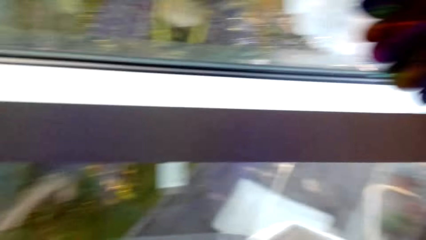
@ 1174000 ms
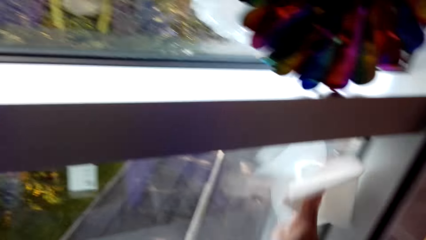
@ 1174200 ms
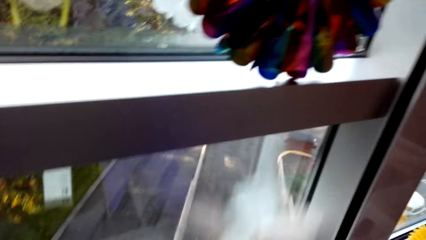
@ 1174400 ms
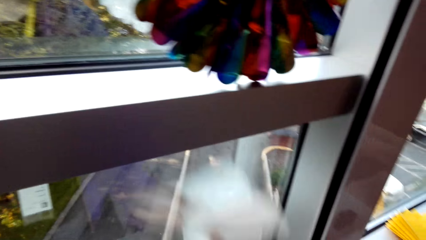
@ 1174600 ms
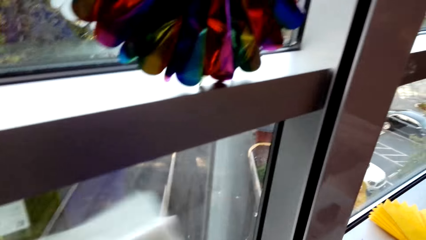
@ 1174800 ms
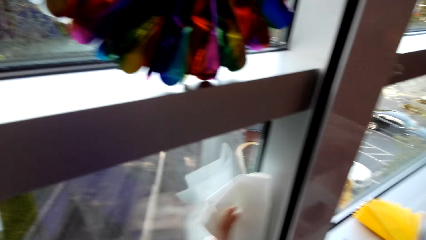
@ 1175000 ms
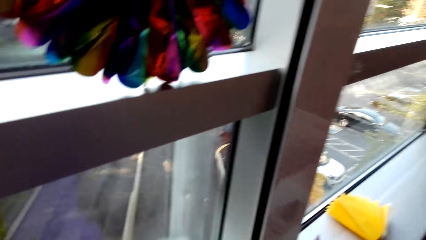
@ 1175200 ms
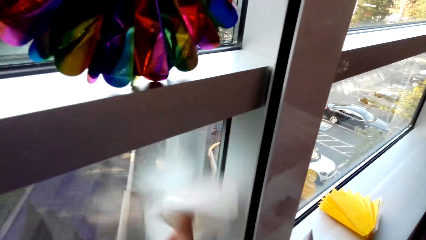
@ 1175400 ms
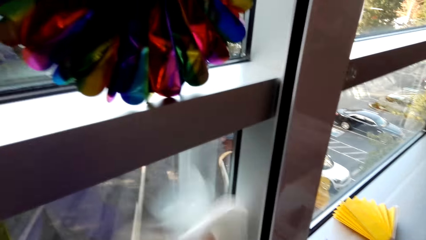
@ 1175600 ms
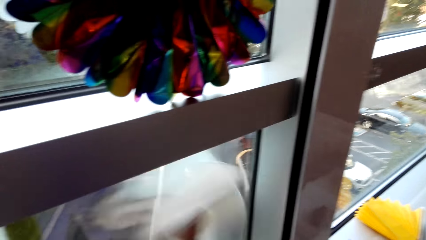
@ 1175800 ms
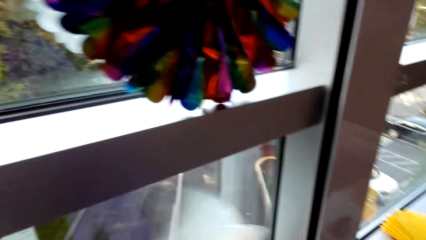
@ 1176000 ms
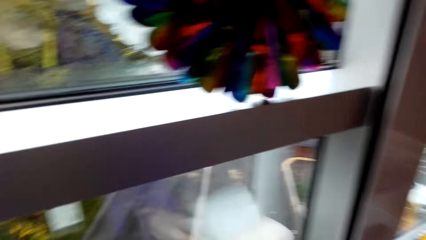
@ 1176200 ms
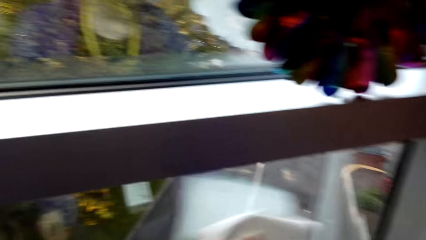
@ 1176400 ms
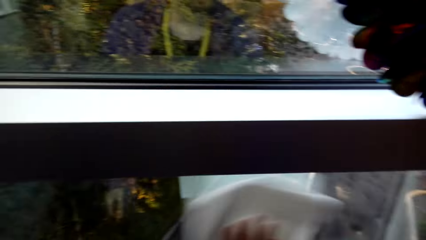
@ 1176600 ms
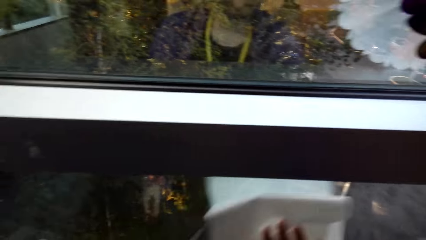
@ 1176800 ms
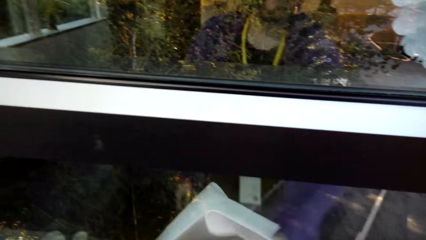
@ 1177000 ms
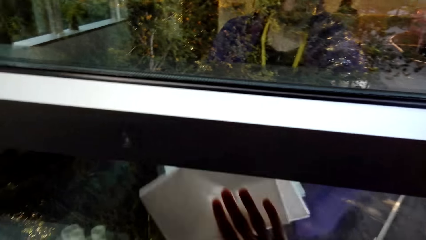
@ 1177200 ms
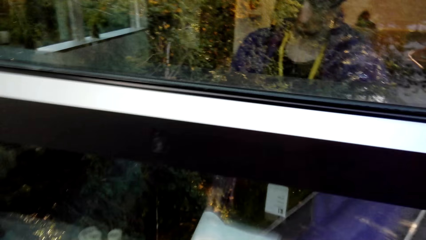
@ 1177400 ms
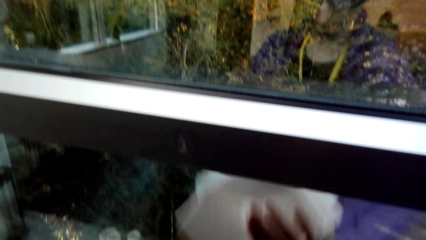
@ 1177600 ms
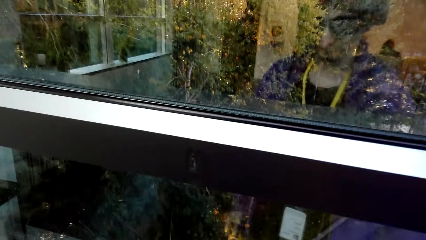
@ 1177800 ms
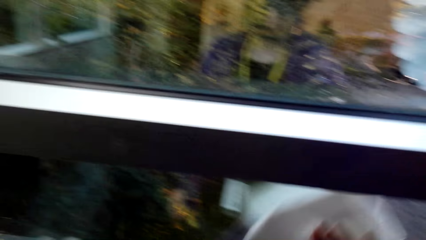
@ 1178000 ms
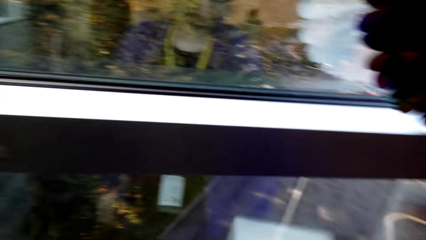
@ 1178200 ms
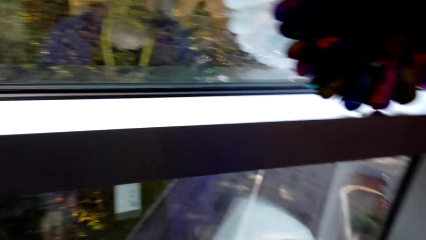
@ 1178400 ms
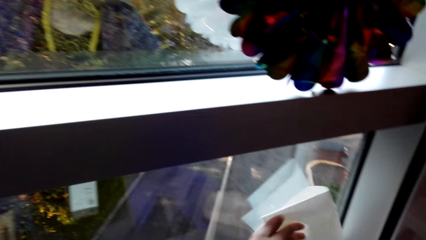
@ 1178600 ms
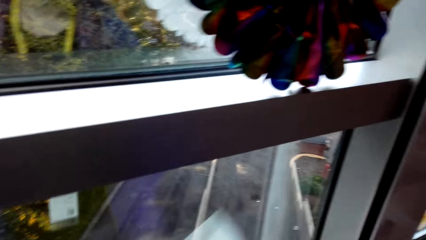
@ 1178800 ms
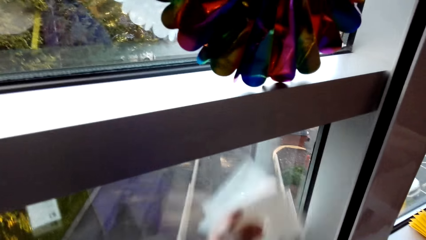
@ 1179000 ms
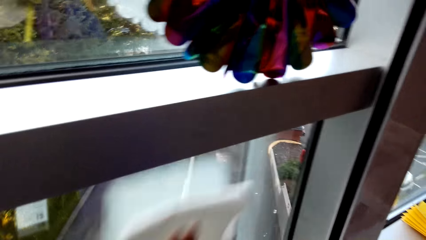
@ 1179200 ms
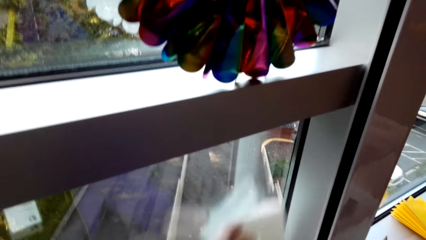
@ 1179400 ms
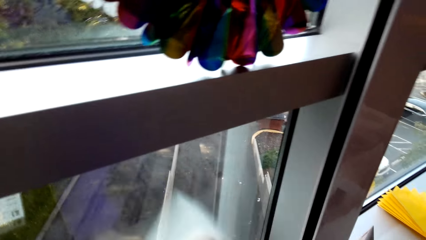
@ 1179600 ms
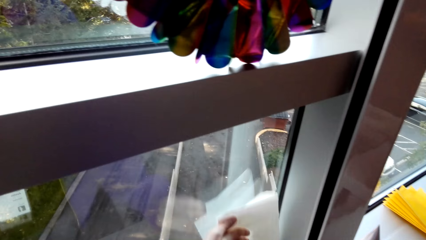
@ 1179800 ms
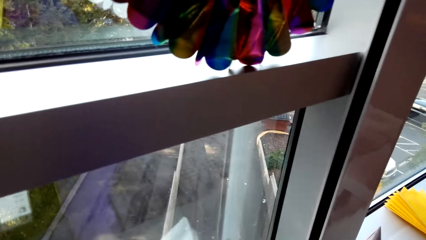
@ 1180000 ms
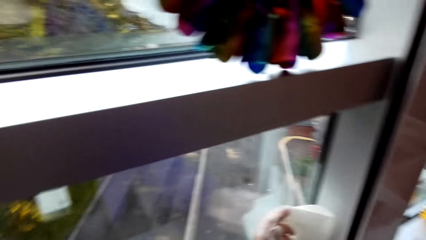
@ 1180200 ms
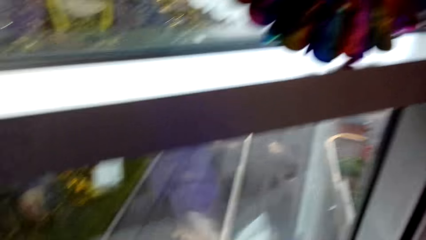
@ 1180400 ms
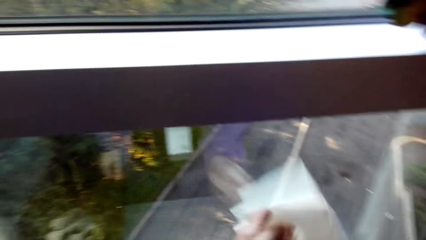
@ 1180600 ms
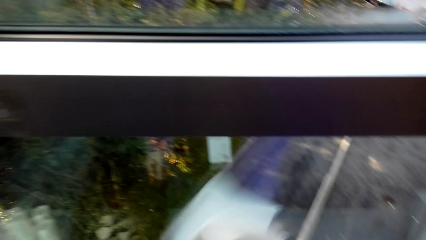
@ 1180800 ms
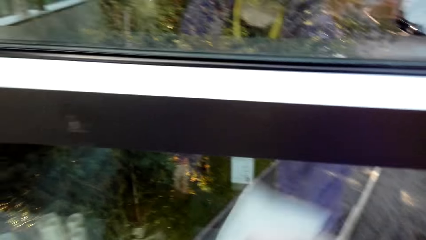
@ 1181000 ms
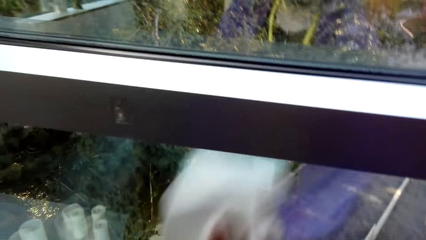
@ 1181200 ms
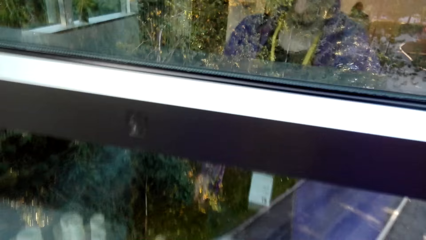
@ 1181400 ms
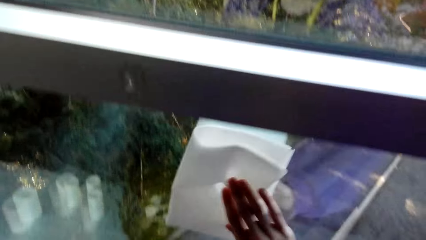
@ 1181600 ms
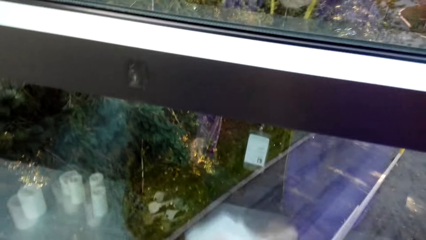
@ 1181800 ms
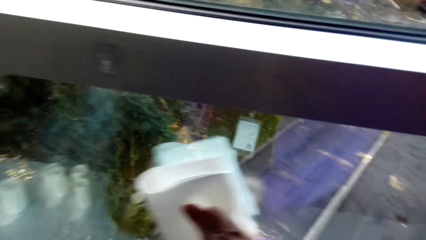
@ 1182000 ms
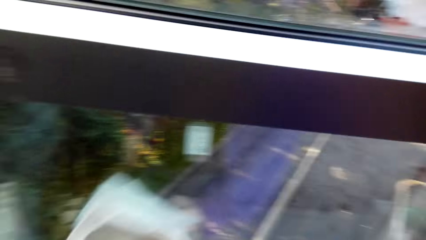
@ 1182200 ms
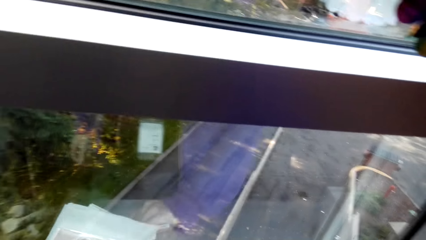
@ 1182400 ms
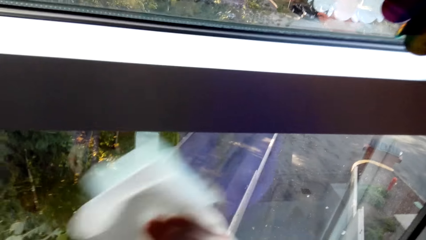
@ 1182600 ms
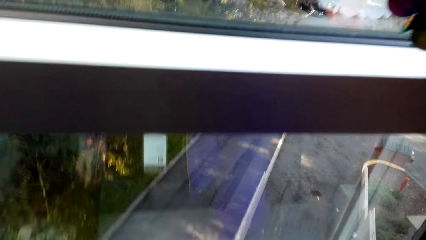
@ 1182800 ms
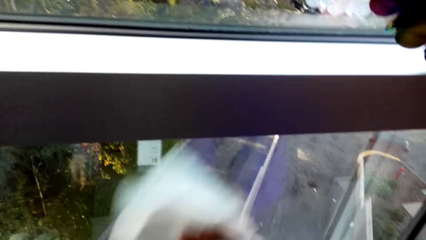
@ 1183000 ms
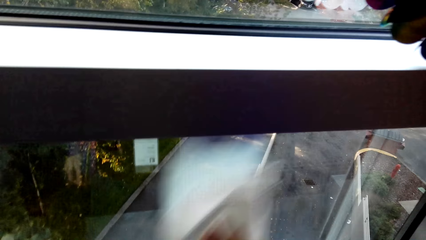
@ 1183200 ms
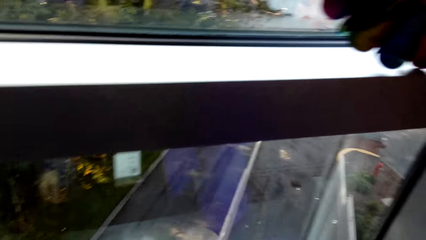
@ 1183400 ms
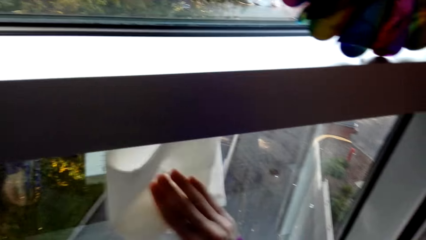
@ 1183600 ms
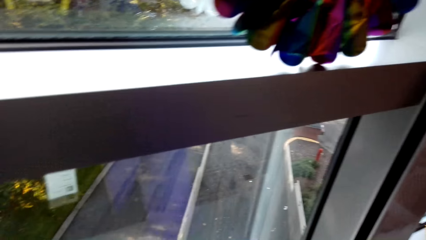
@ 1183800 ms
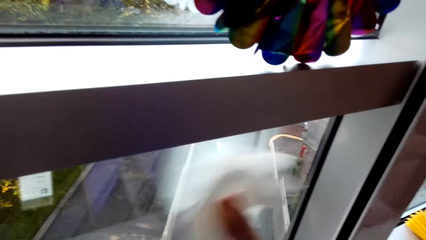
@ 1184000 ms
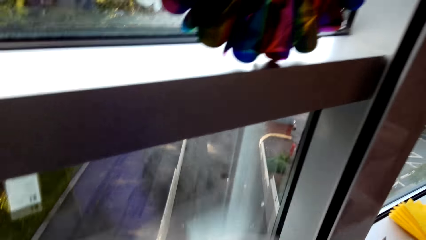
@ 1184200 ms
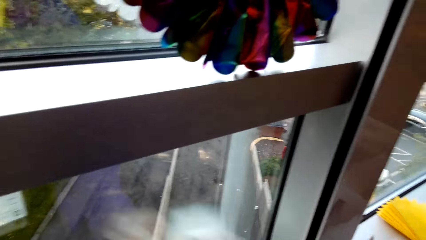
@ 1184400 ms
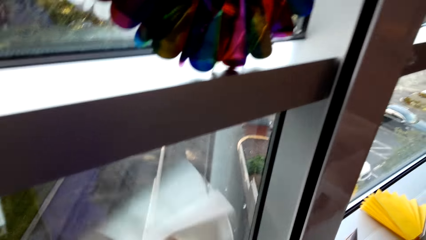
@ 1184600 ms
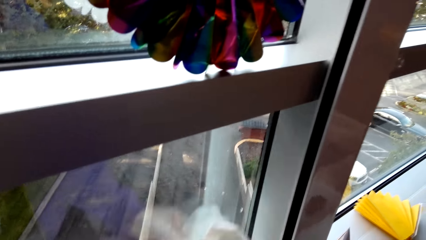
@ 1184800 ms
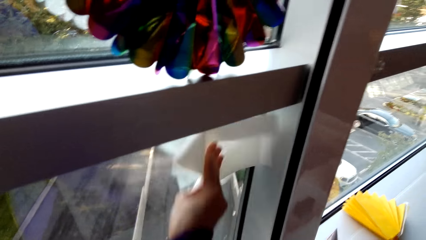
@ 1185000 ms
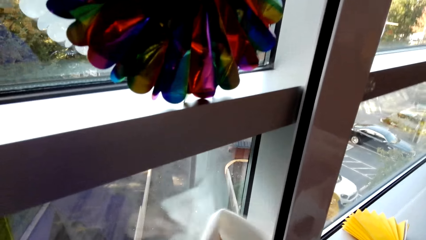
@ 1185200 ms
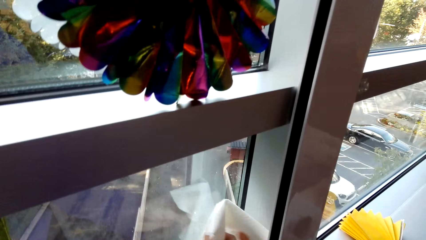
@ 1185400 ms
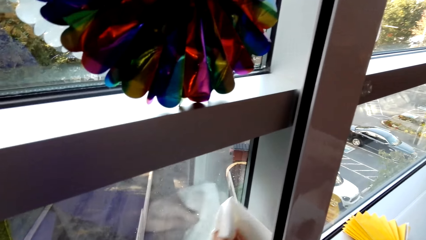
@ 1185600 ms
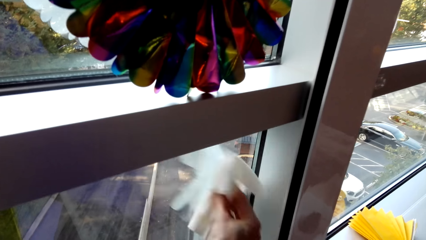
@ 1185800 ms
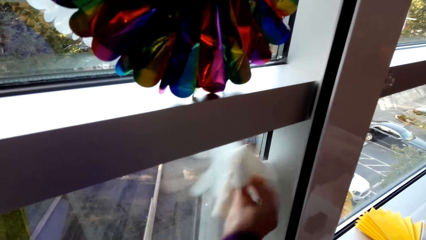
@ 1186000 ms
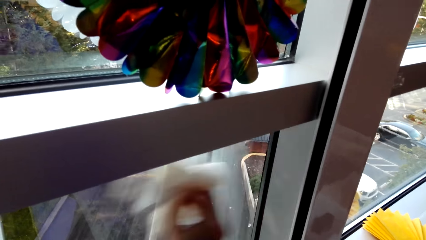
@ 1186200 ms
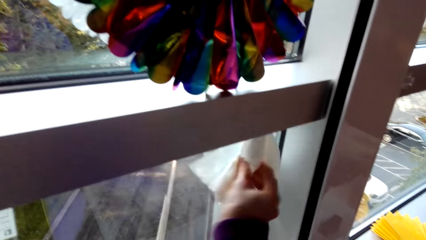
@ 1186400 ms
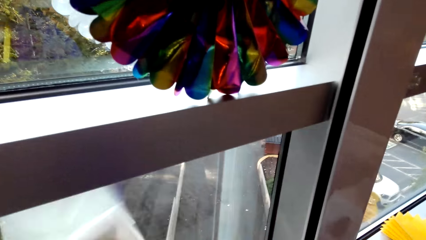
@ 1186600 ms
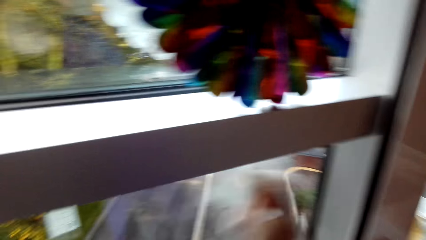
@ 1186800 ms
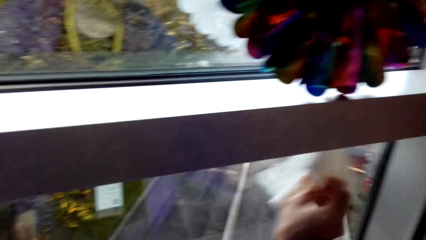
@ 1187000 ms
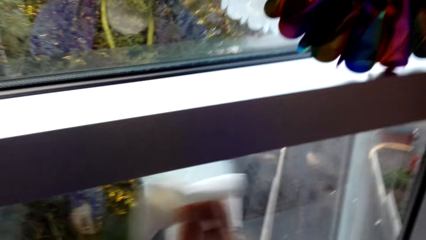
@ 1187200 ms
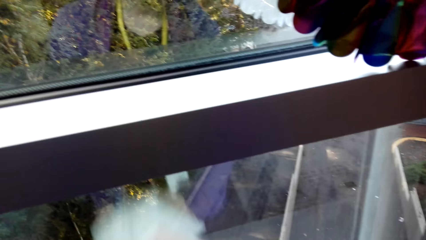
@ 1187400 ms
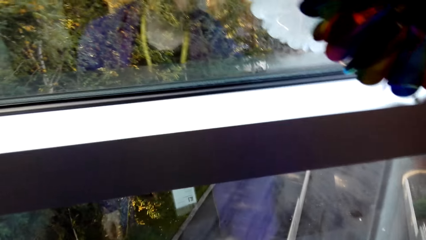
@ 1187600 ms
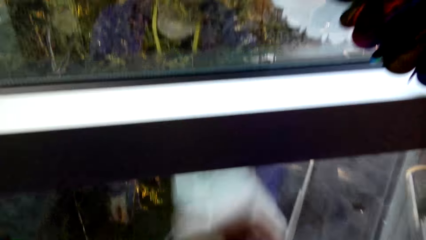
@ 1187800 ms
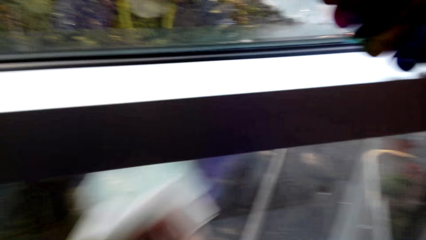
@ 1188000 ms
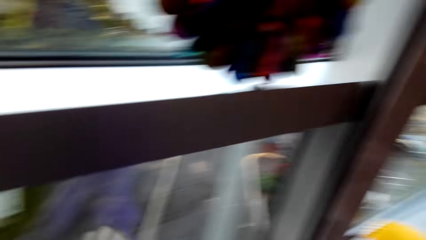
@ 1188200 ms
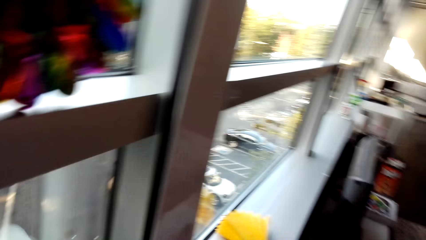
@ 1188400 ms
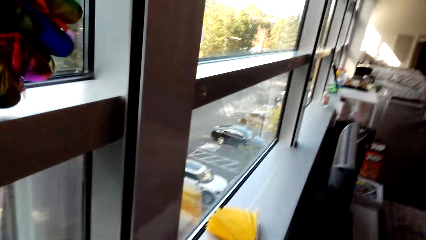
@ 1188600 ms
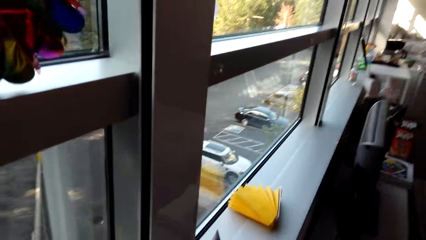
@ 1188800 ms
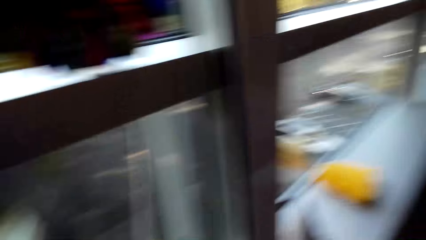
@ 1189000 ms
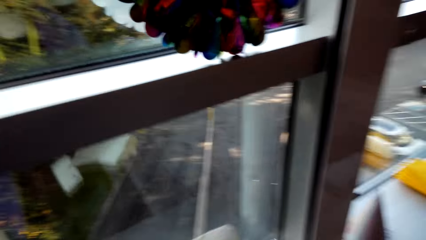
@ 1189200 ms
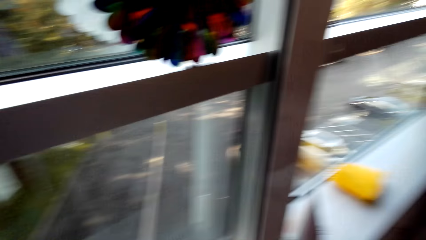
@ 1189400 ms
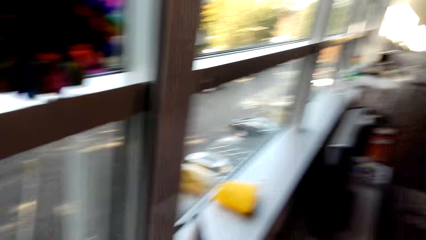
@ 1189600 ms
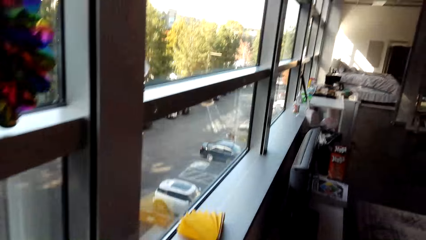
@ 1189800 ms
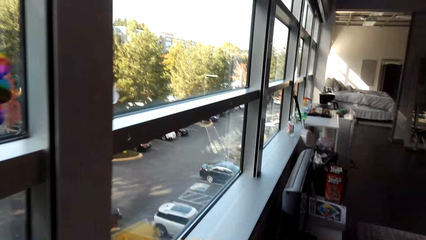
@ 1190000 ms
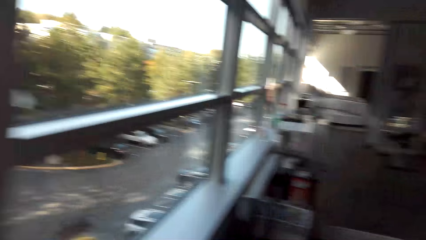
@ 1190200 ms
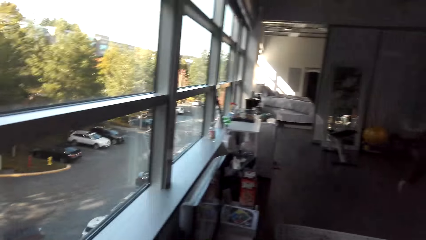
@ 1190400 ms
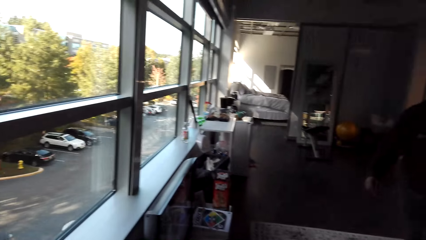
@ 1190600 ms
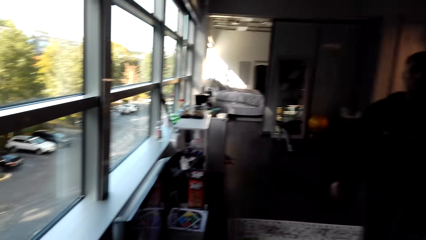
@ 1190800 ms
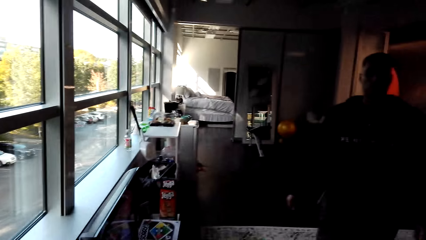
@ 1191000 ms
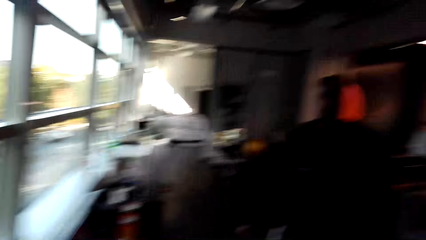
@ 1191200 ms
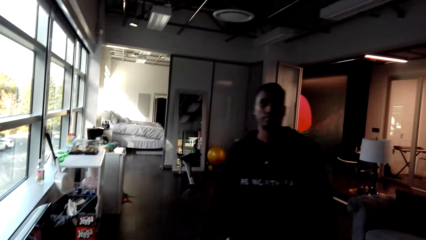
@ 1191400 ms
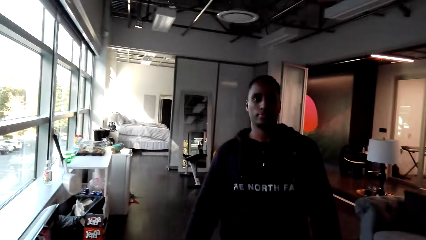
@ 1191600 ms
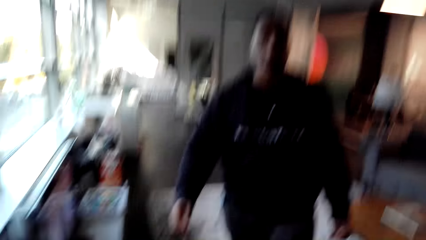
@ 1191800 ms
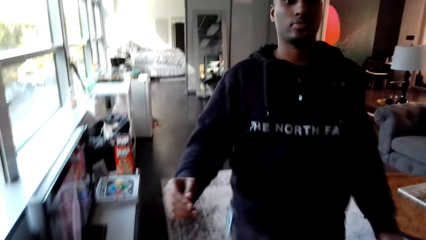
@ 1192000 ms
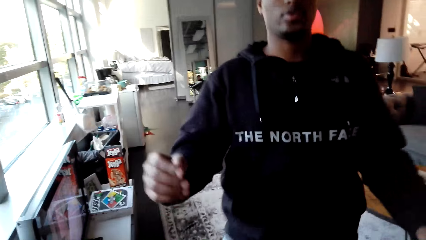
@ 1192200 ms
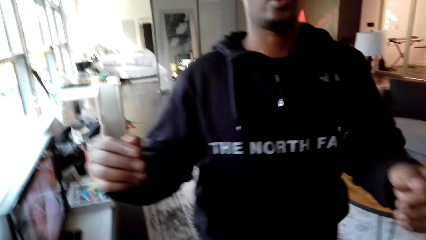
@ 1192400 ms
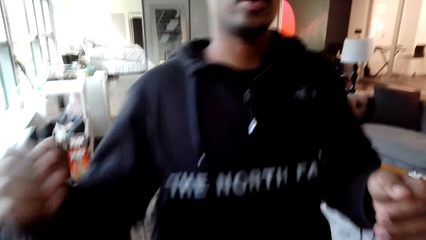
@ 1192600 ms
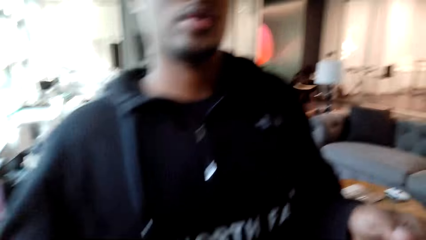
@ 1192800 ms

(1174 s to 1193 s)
The camera wearer wipes the window. A man moves towards the camera wearer. The camera wearer walks in the room.
